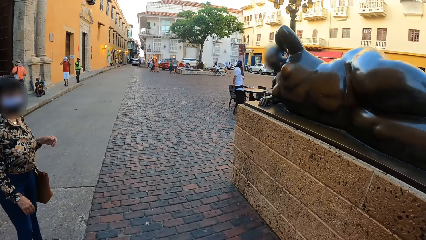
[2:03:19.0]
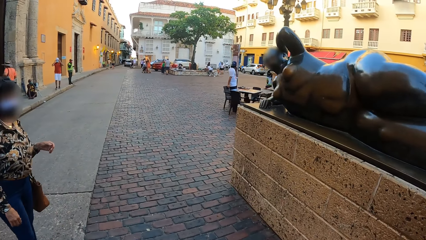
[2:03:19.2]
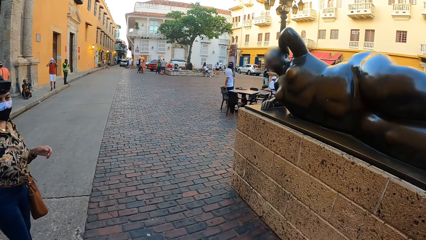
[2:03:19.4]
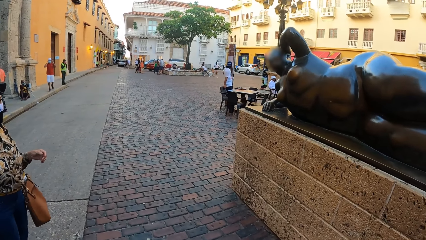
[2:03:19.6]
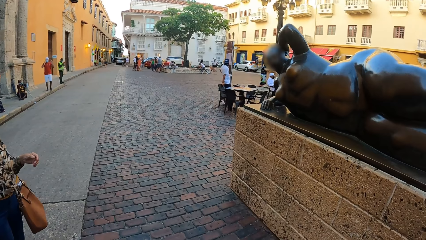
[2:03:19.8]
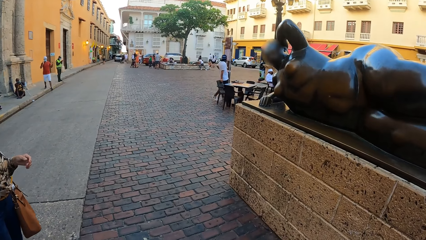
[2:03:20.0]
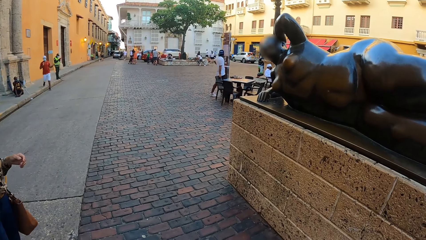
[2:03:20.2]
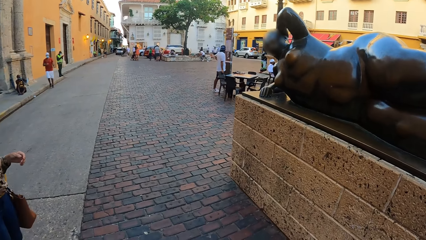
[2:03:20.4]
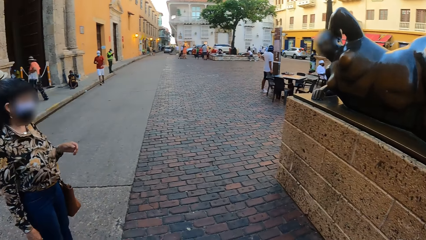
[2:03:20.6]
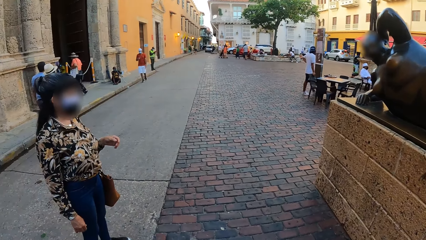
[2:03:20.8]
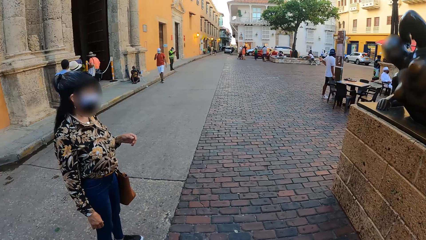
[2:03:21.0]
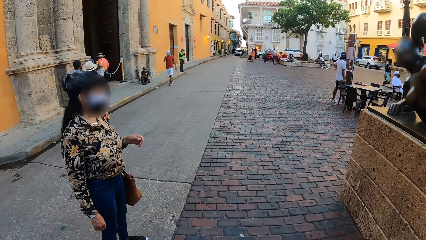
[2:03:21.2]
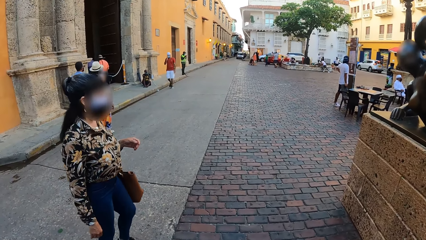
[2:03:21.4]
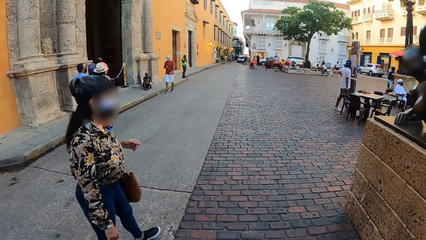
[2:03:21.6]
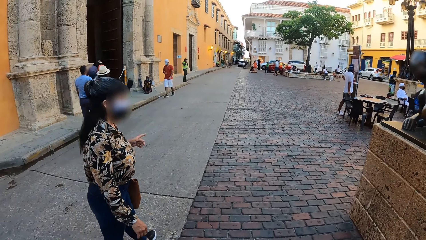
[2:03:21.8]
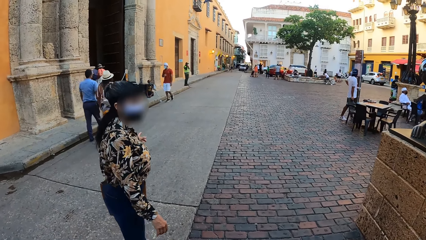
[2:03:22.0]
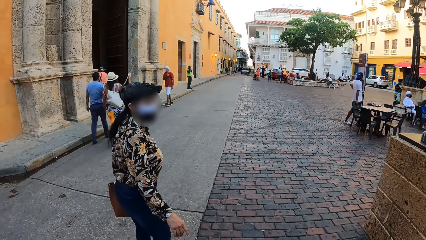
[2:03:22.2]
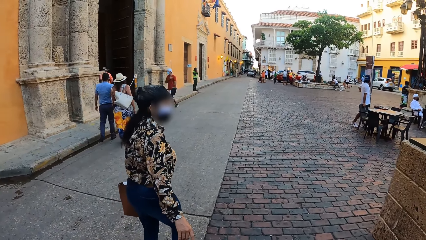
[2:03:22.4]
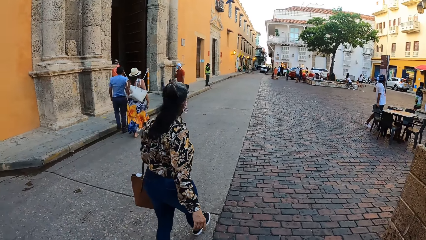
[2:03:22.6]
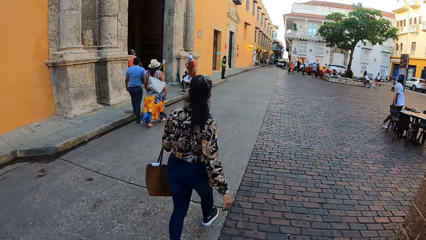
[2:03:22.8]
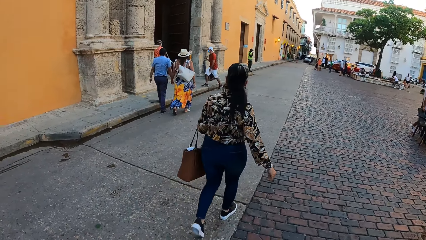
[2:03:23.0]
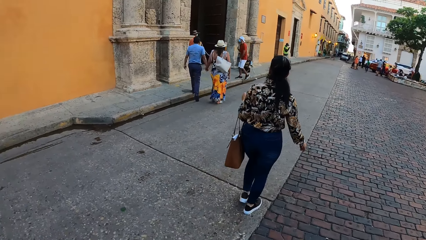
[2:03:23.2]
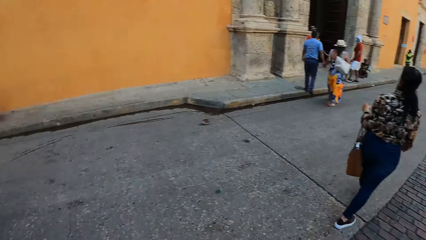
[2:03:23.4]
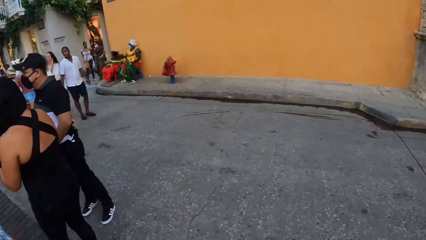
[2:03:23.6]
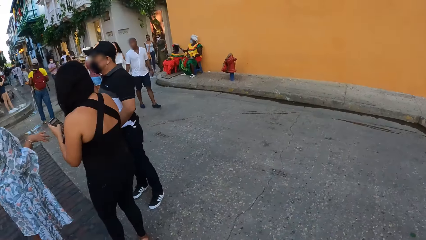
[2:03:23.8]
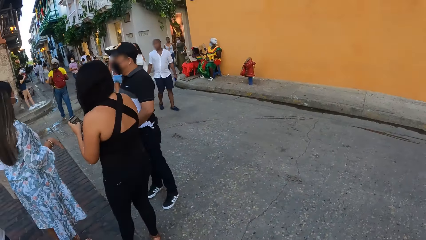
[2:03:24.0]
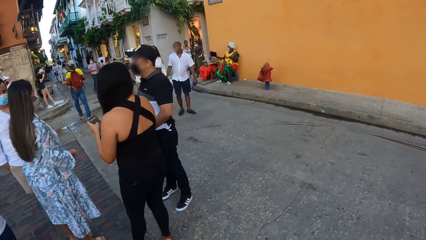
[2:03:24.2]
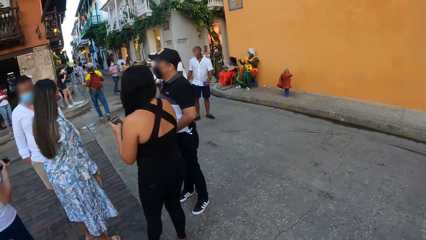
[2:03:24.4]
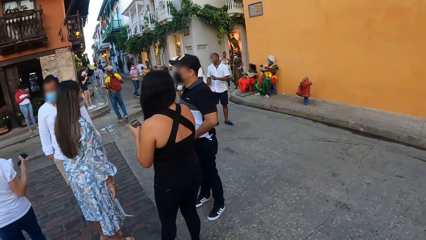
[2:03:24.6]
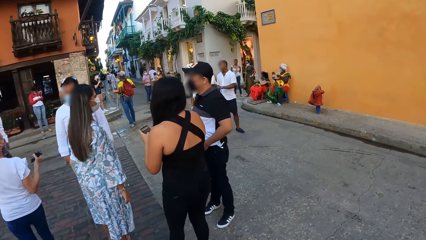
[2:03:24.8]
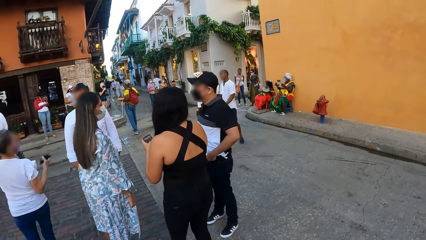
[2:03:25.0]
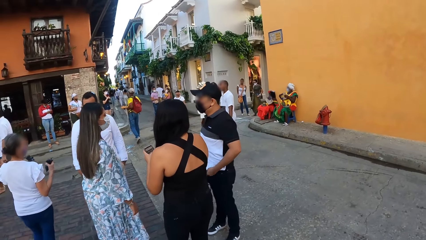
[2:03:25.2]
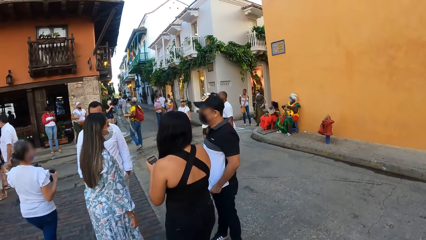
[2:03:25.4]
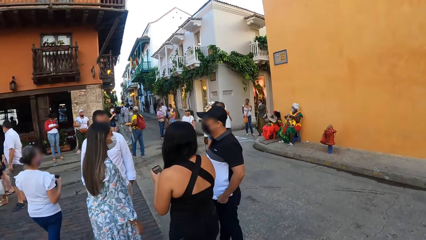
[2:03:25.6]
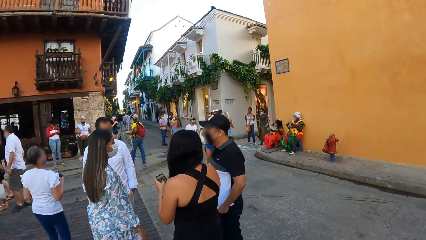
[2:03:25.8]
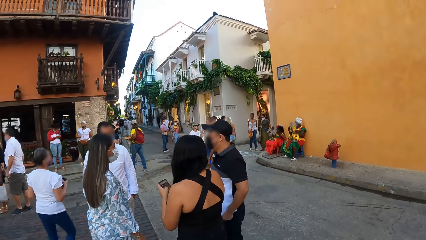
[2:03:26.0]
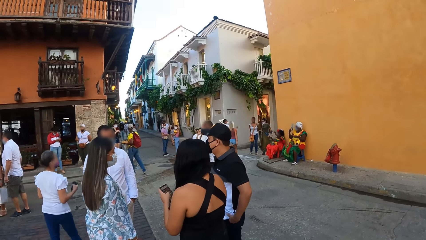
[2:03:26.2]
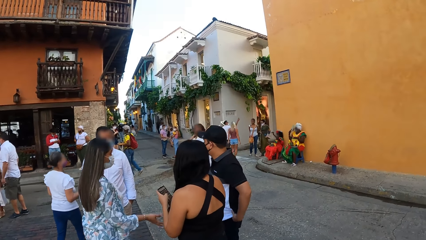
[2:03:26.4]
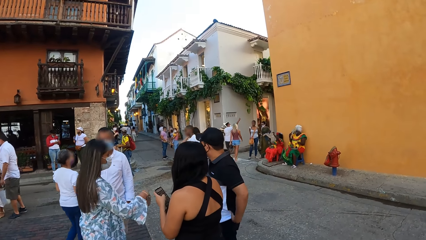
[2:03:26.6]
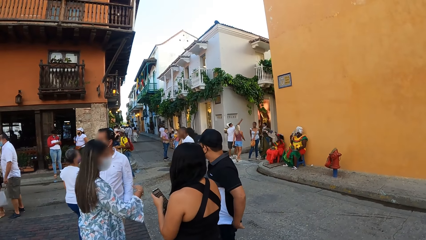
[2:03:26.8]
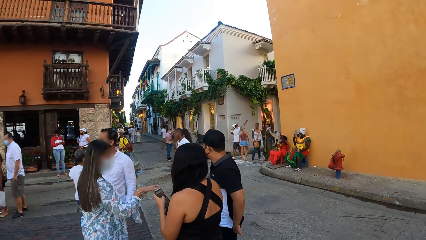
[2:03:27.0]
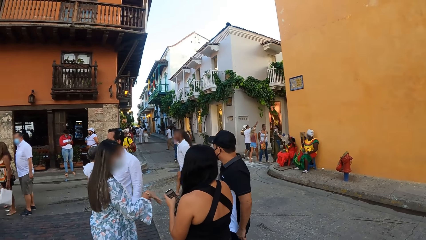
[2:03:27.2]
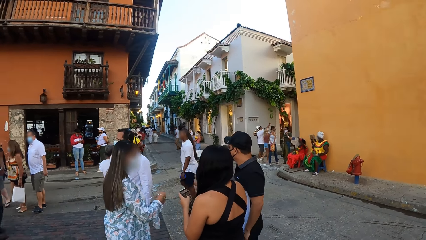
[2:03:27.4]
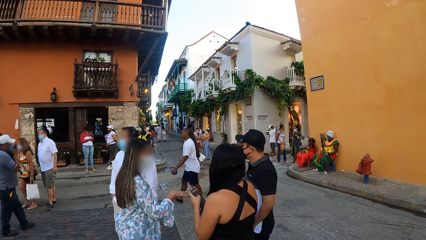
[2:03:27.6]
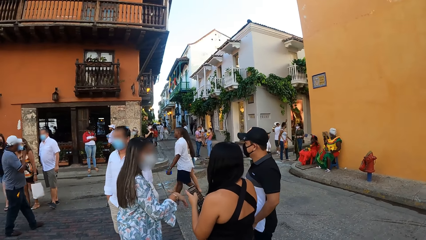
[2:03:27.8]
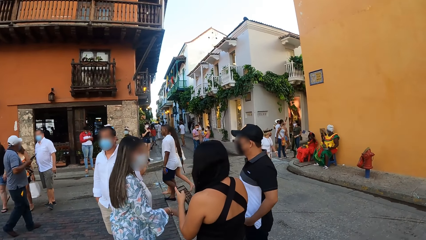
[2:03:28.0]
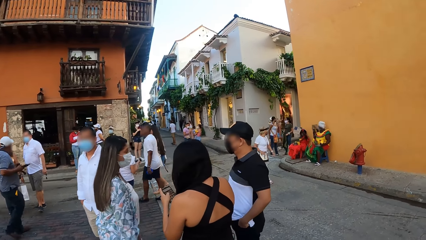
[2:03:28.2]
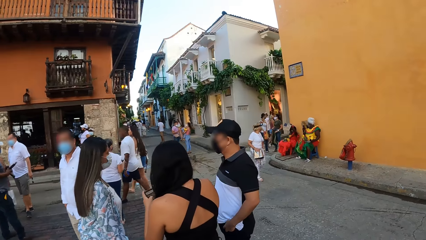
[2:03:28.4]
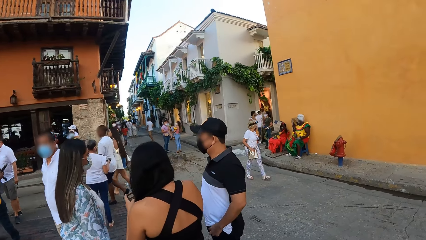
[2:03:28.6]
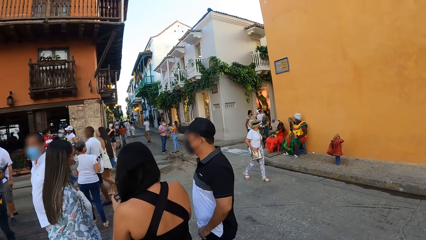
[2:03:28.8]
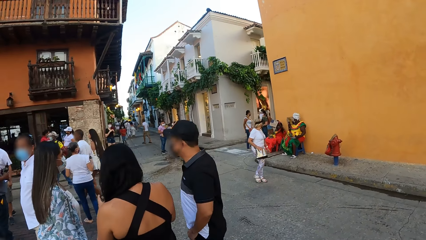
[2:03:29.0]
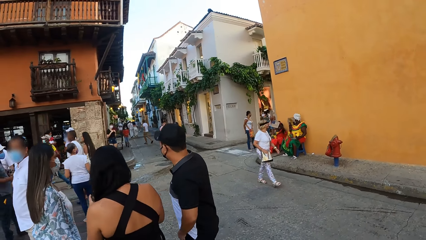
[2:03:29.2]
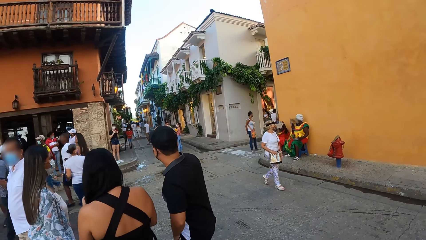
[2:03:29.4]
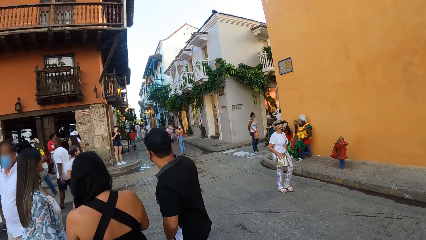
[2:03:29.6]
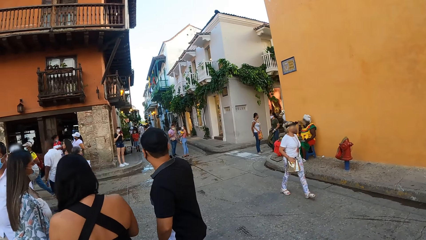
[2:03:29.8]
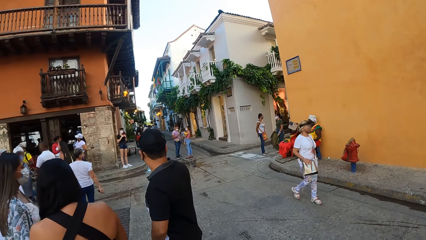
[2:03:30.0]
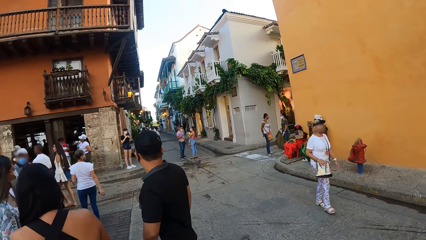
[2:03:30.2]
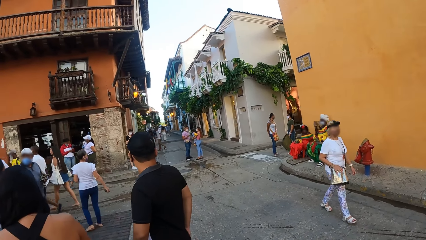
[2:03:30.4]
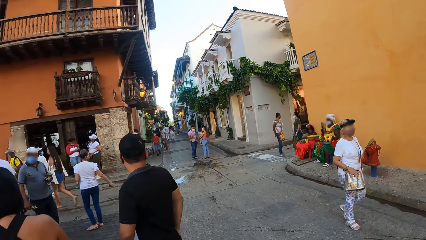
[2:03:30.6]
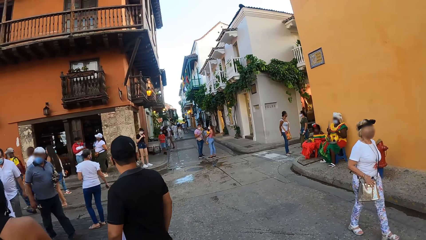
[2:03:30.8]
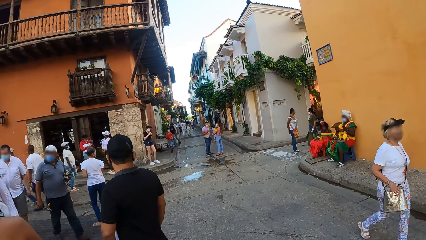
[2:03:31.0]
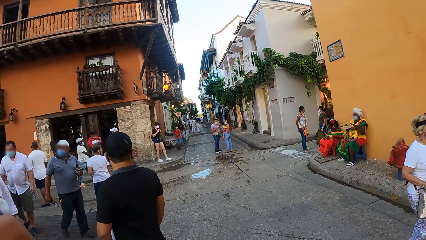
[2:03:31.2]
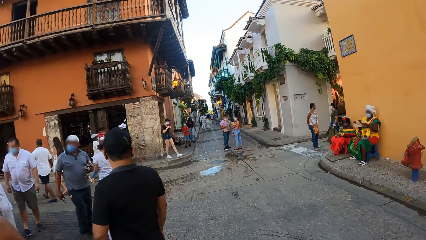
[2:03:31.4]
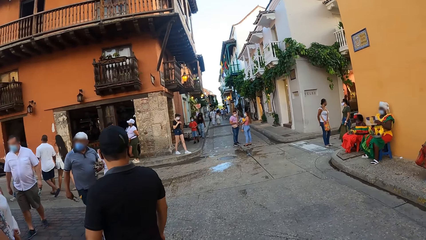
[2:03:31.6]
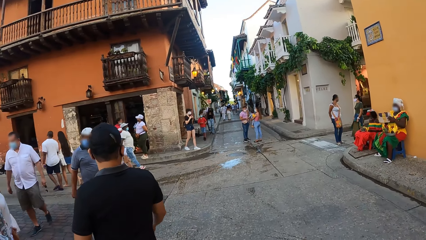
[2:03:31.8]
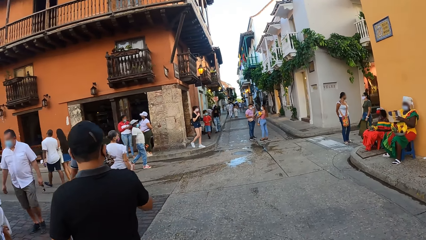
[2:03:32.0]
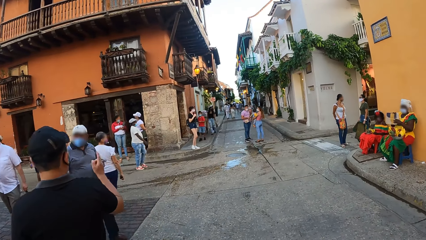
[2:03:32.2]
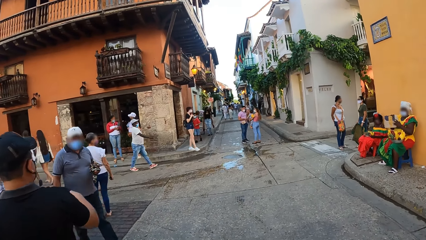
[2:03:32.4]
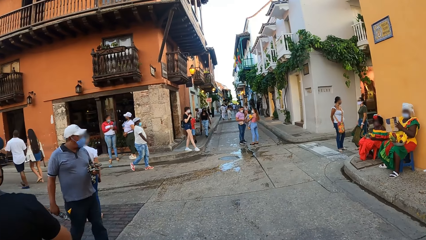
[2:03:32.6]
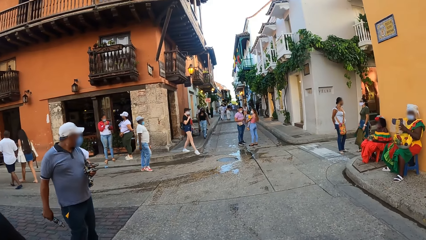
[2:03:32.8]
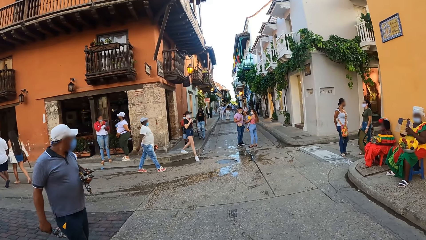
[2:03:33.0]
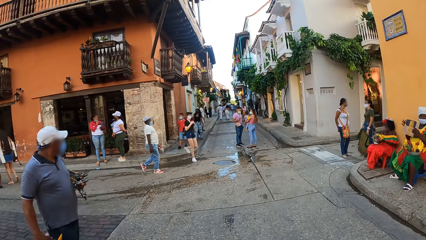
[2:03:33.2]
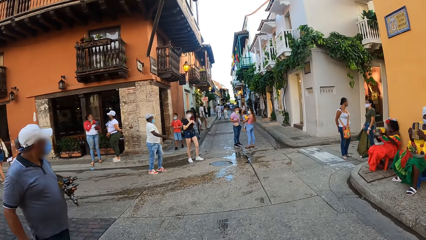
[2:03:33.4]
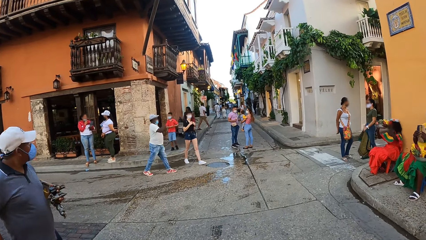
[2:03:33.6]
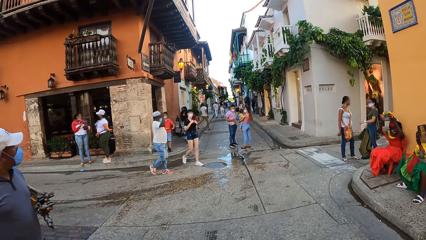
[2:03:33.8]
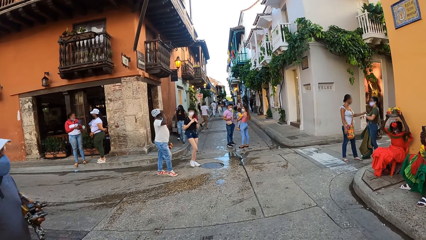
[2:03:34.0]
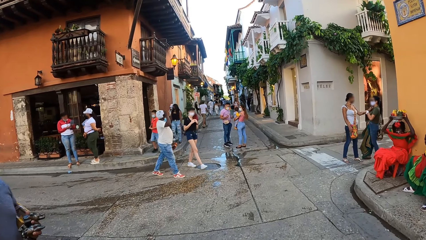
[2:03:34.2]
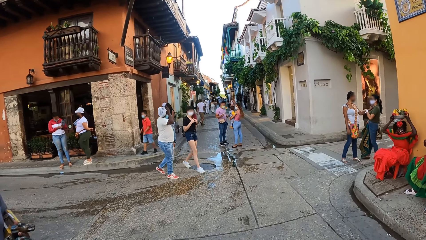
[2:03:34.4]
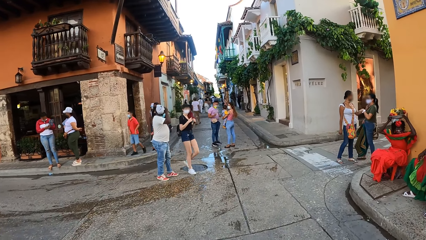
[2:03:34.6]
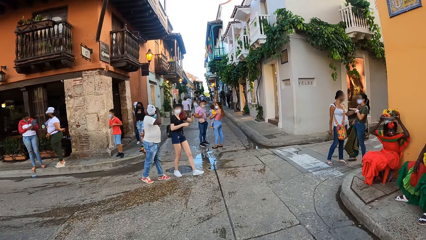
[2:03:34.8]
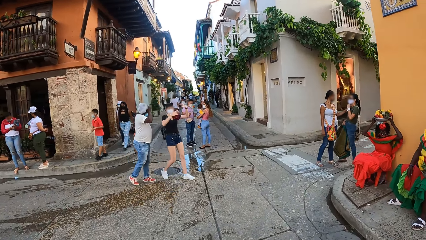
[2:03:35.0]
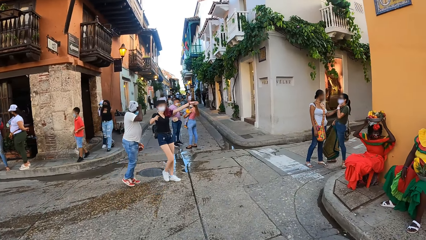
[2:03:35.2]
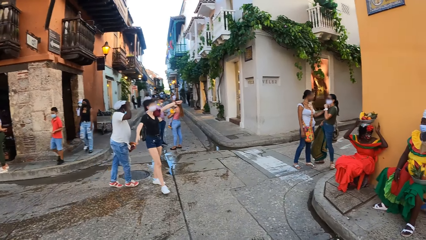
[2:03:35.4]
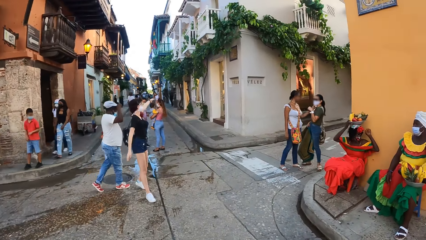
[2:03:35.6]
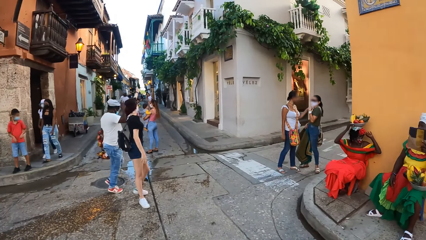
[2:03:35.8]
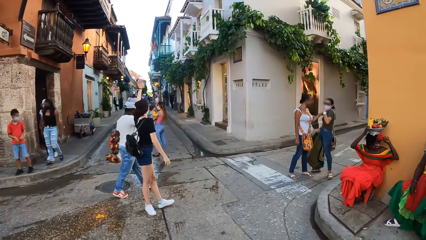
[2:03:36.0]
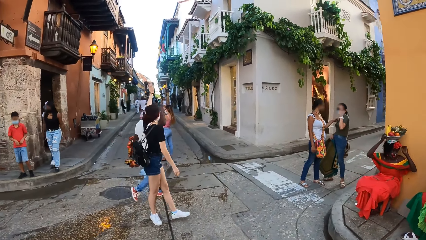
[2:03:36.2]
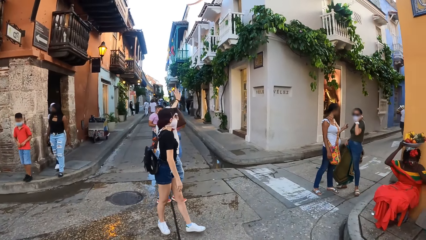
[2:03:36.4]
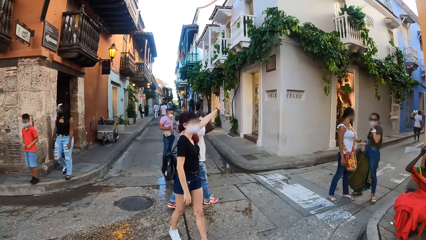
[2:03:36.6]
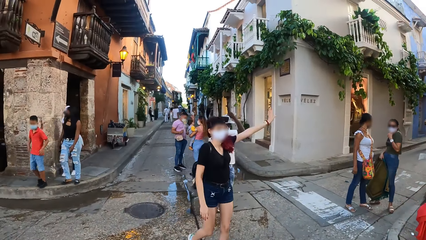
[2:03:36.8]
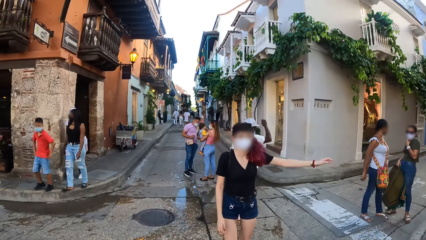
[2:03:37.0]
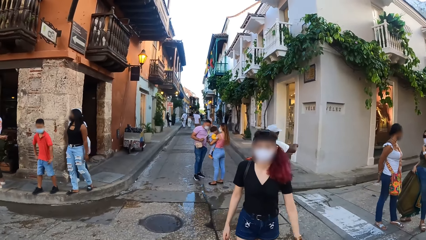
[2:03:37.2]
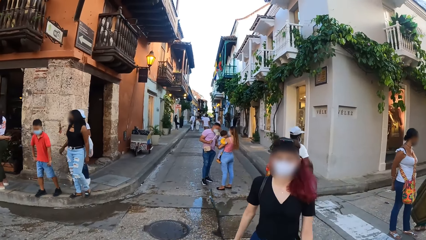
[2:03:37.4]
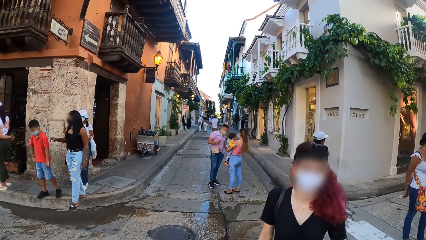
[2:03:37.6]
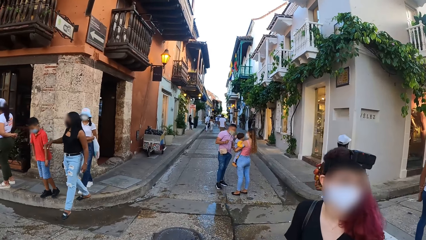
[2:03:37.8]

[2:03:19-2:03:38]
A woman stares at the statue. She walks on the pavement. The camera wearer looks back. They walk on the pavement. Another woman interacts with the camera wearer. Another woman stretches her hand out.
